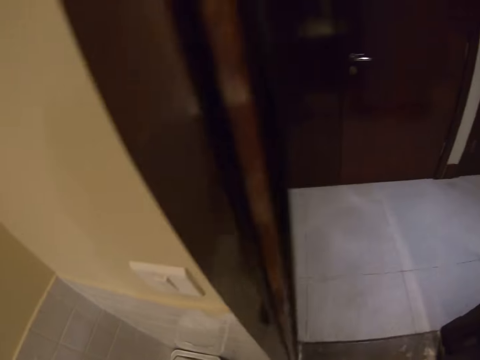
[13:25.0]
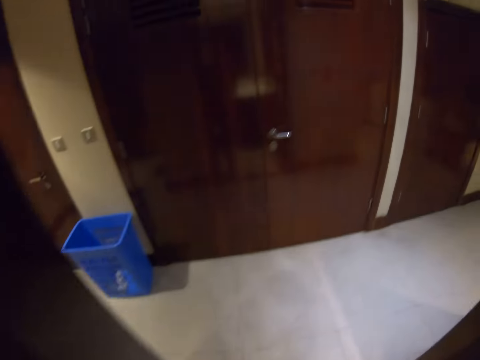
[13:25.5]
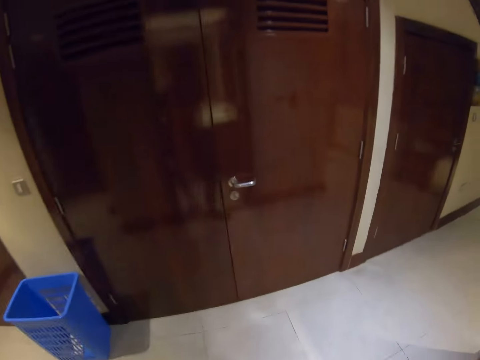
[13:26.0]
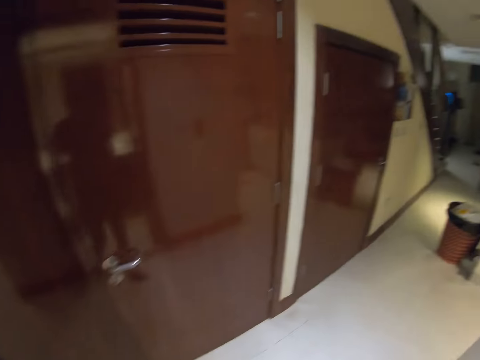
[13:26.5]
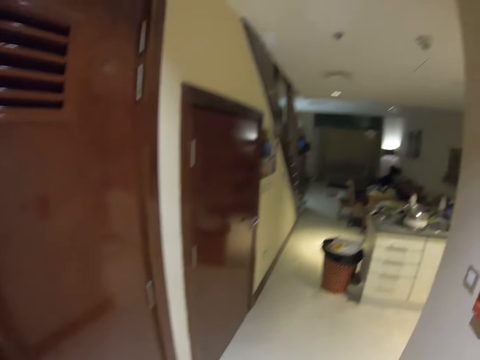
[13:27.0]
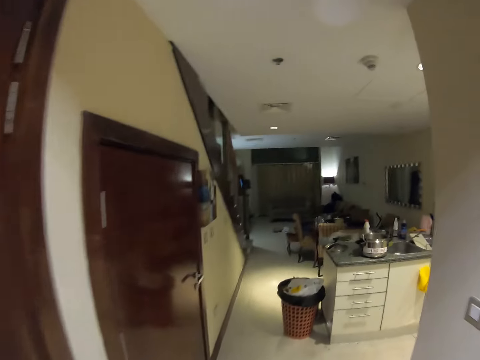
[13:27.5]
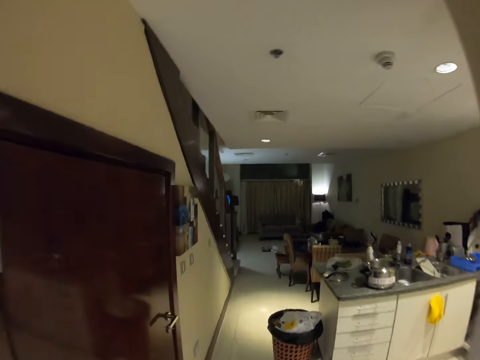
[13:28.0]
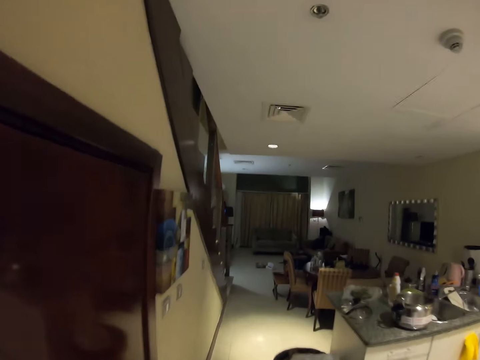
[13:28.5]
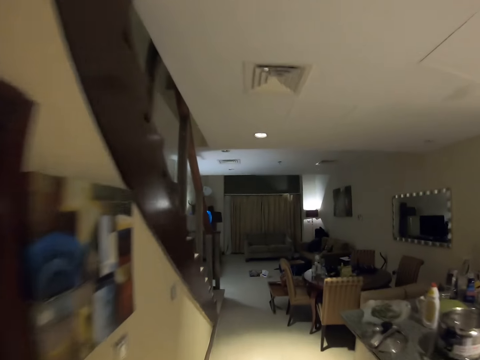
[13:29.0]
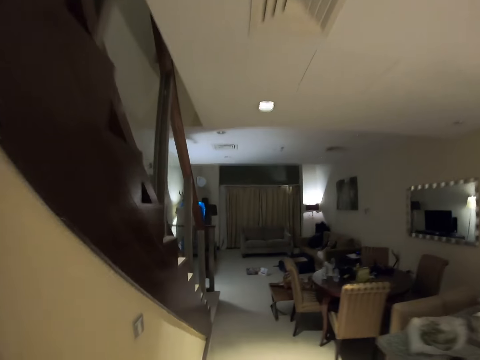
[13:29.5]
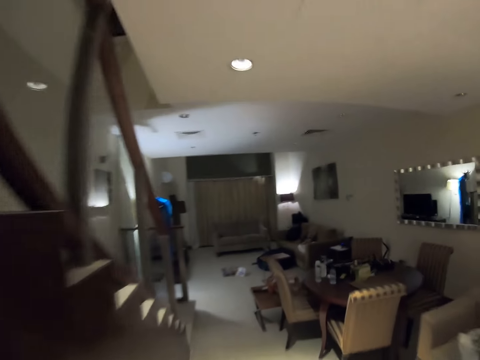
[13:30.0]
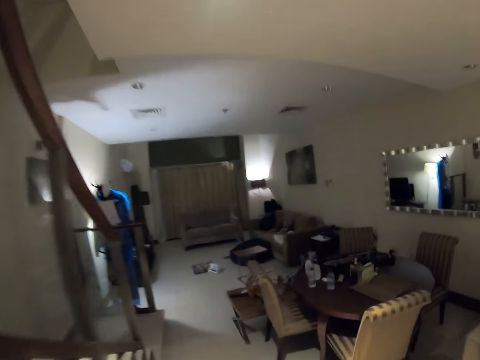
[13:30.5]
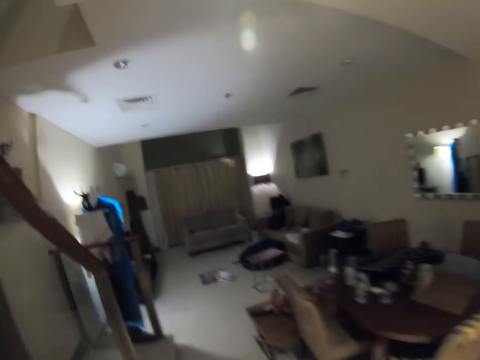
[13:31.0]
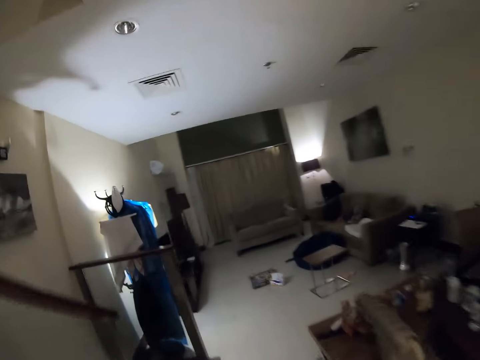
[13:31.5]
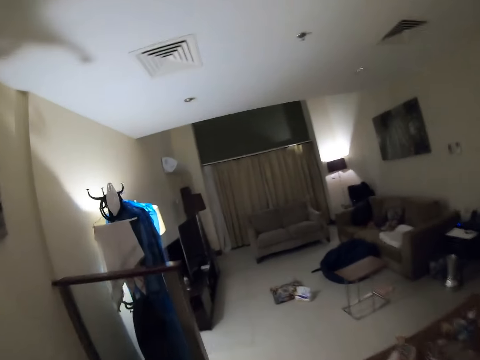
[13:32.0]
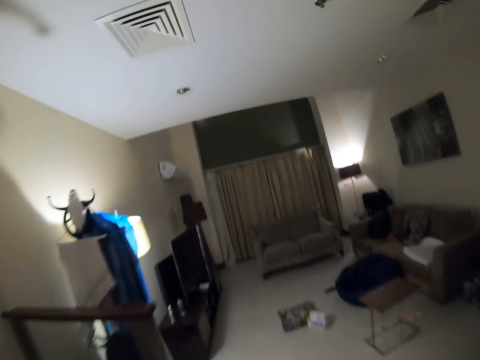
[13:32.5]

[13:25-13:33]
The camera wearer turns around. They walk in the house.
